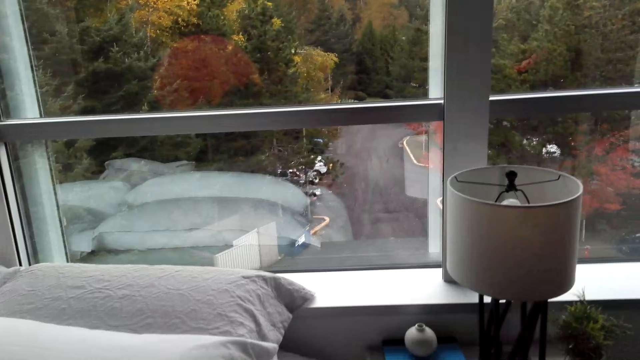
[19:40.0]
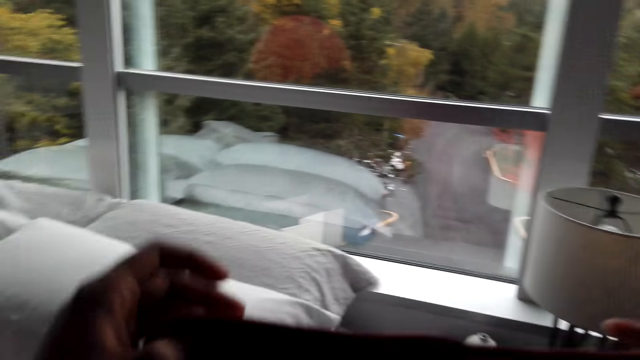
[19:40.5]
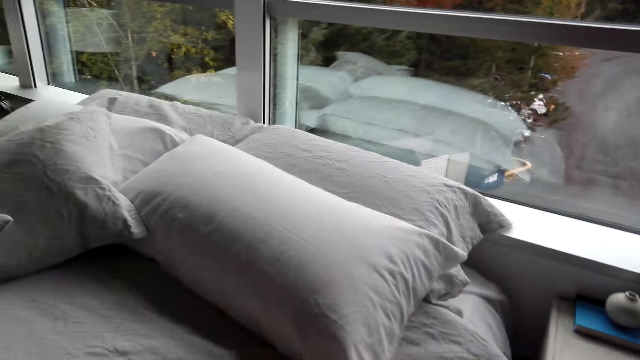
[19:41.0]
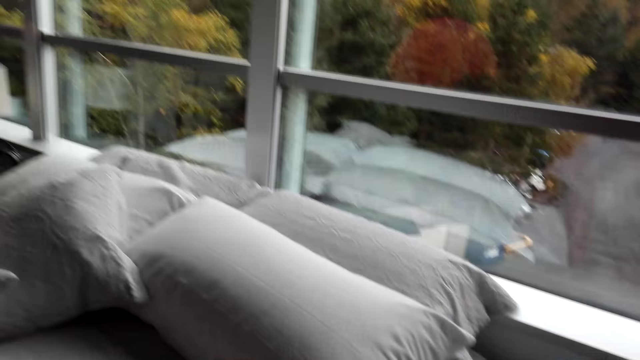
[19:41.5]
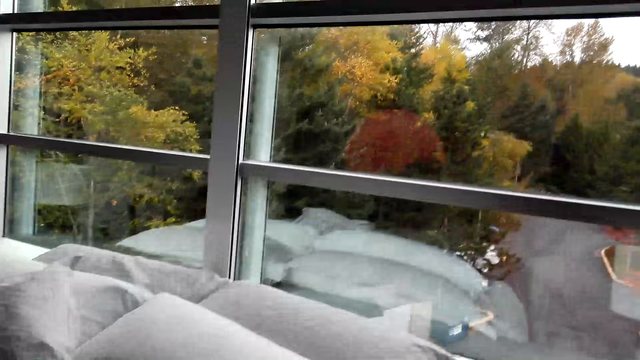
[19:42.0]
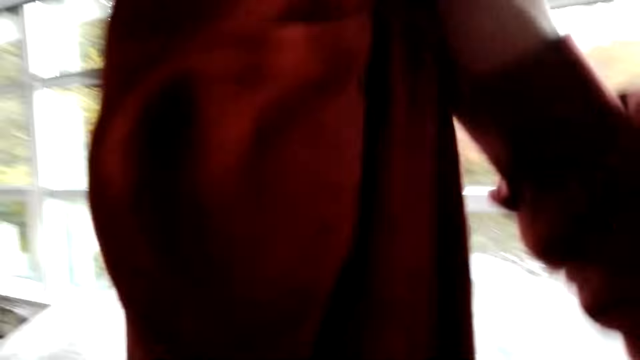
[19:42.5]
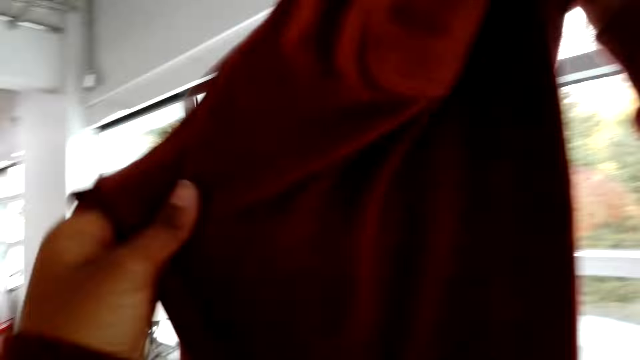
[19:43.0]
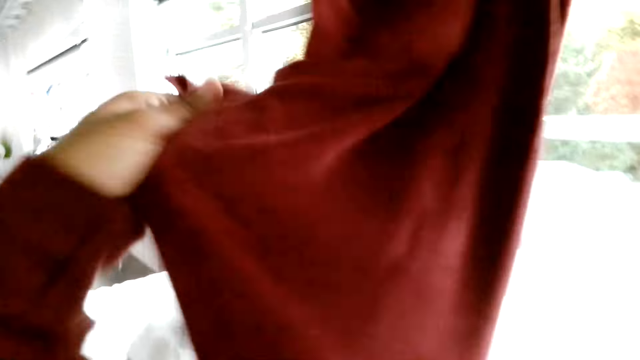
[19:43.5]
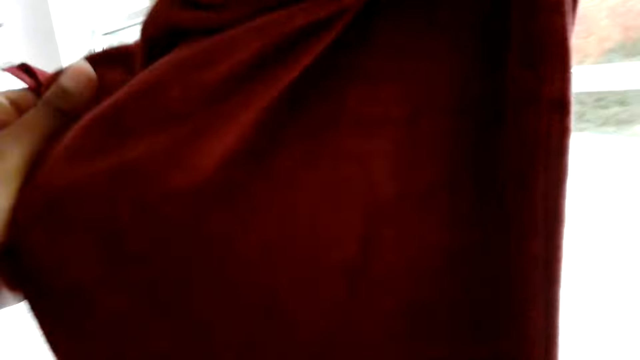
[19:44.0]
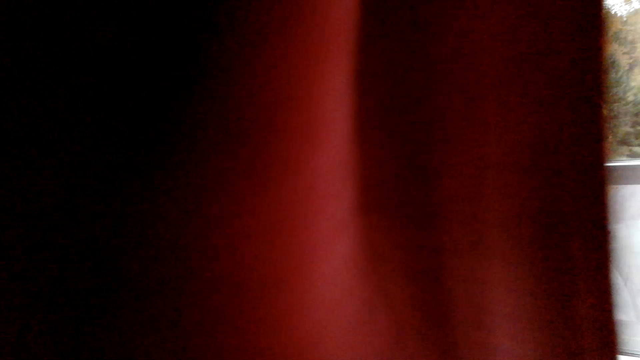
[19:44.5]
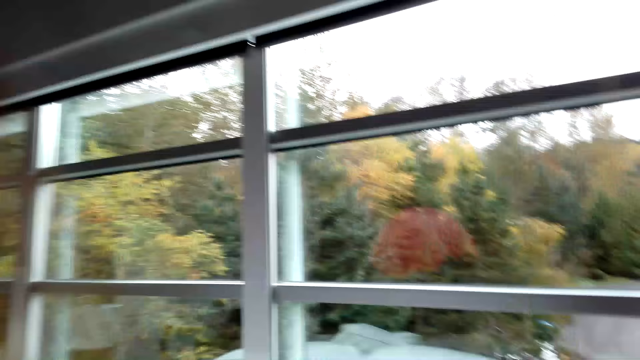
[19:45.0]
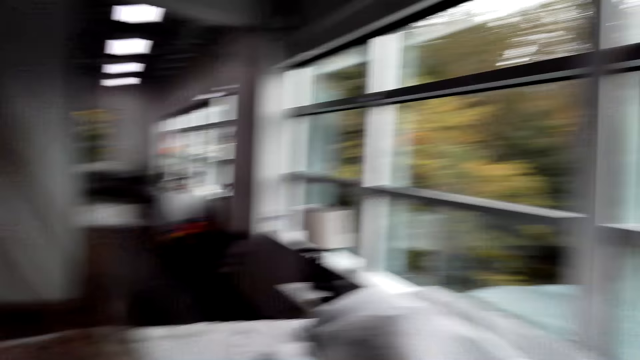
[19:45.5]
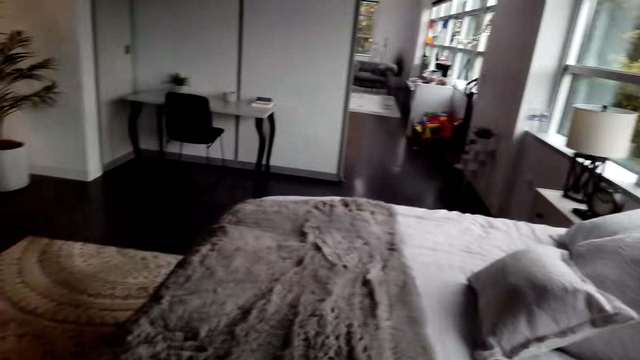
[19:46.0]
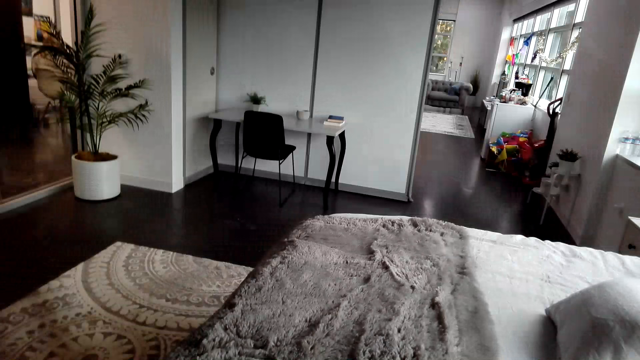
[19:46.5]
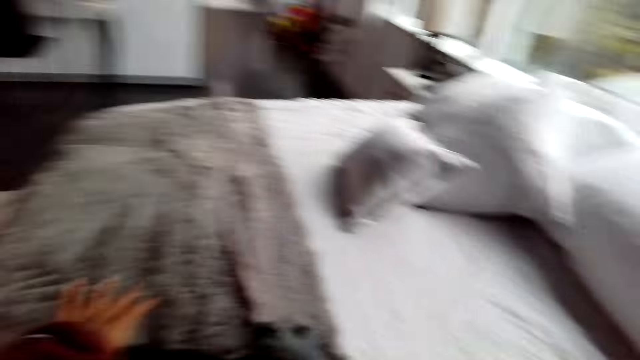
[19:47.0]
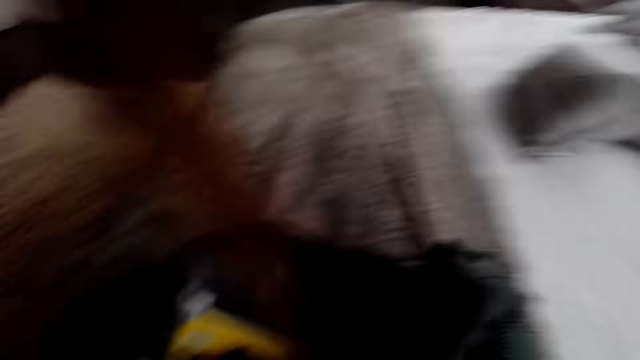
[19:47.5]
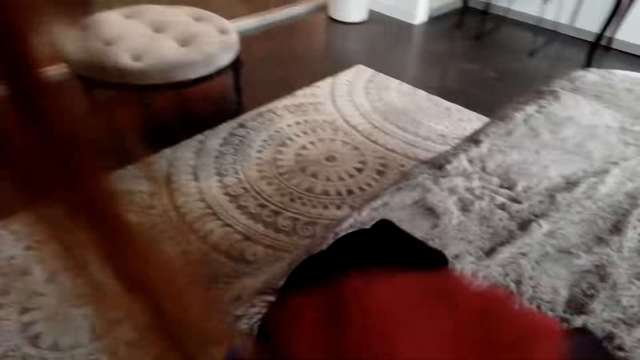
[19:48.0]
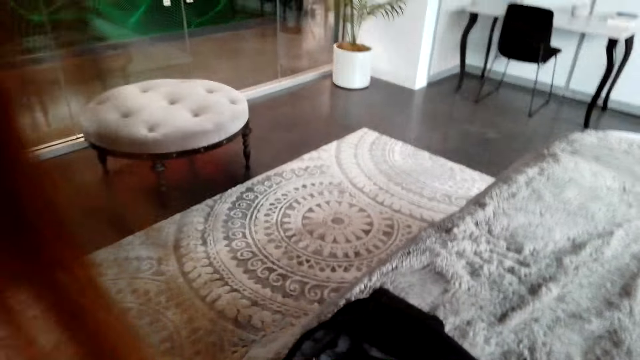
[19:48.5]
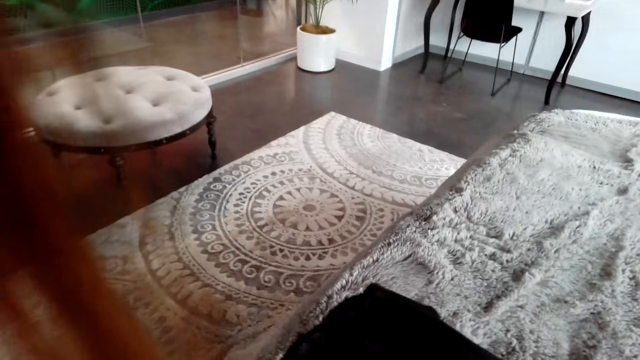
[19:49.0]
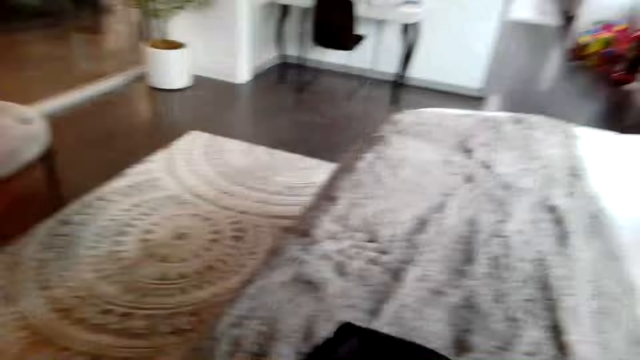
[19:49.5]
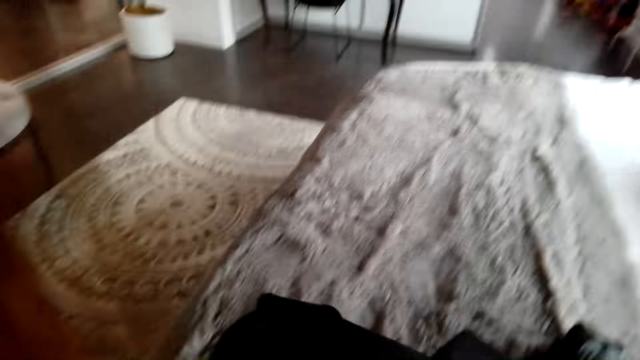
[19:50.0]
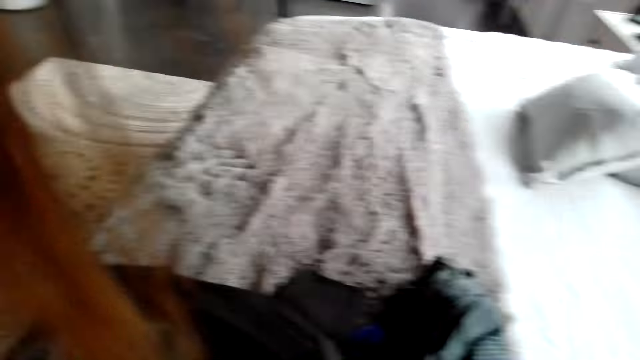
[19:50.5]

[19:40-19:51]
The camera wearer folds the cloth. They lift the cloth. They put the cloth in a bag.

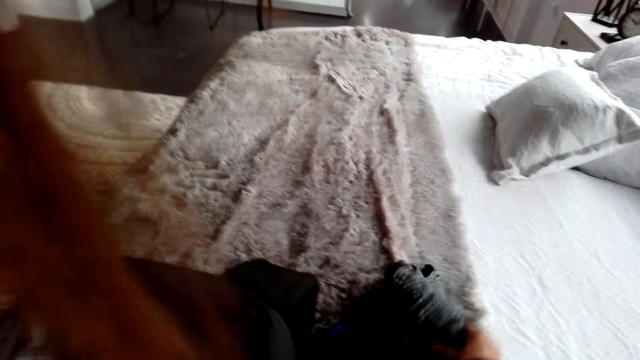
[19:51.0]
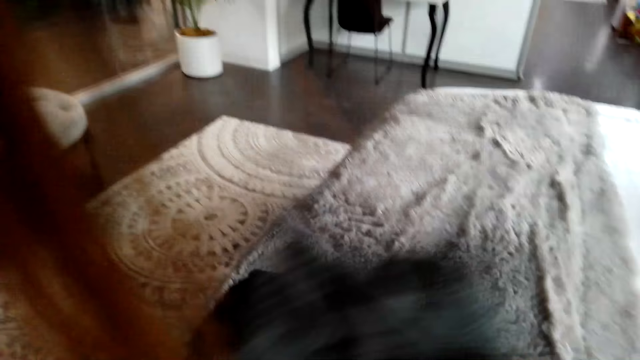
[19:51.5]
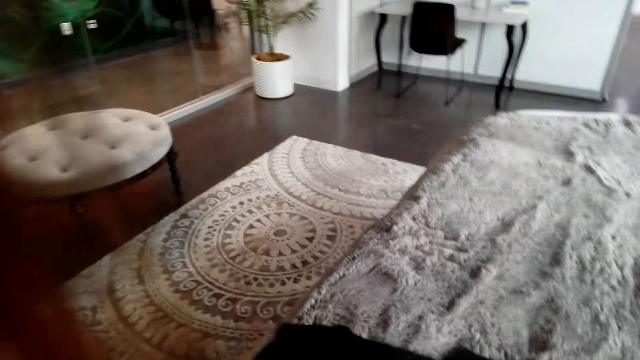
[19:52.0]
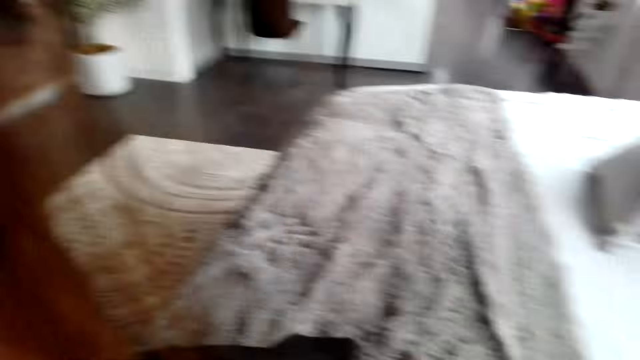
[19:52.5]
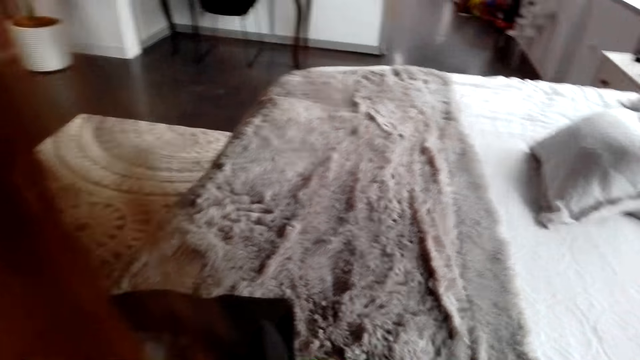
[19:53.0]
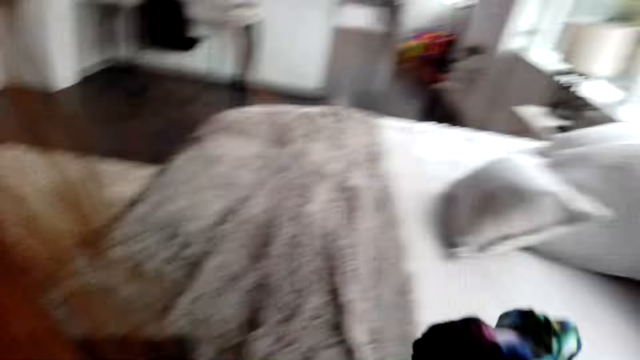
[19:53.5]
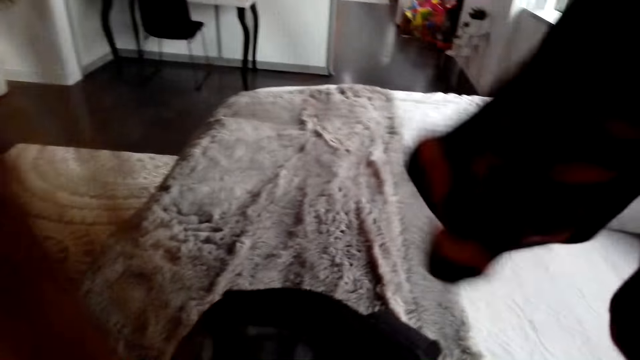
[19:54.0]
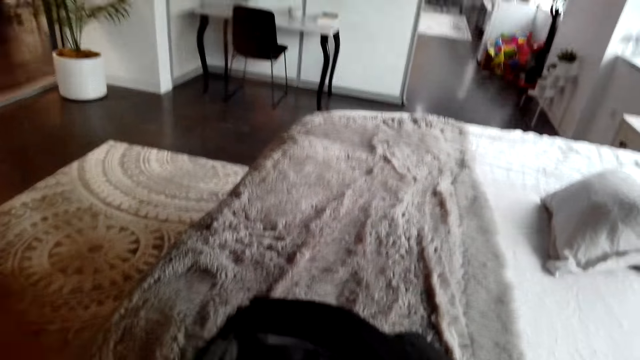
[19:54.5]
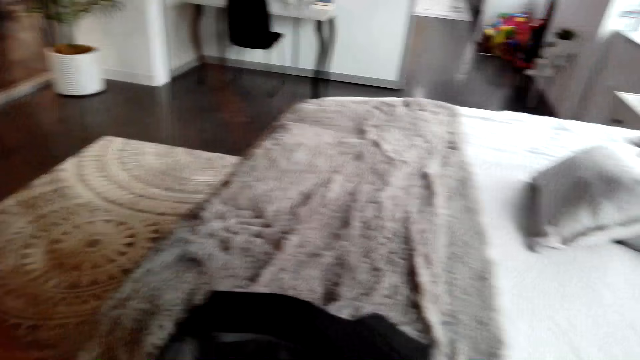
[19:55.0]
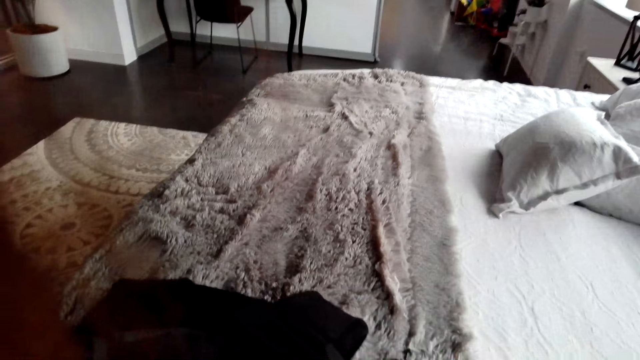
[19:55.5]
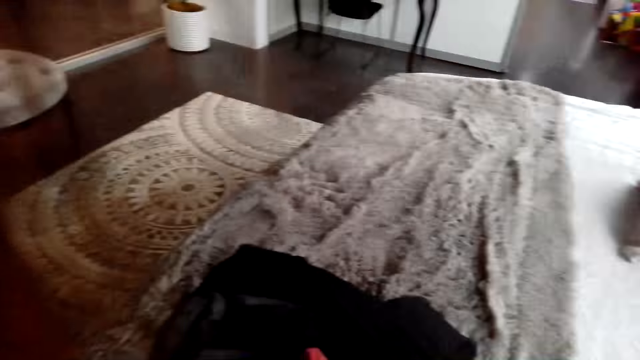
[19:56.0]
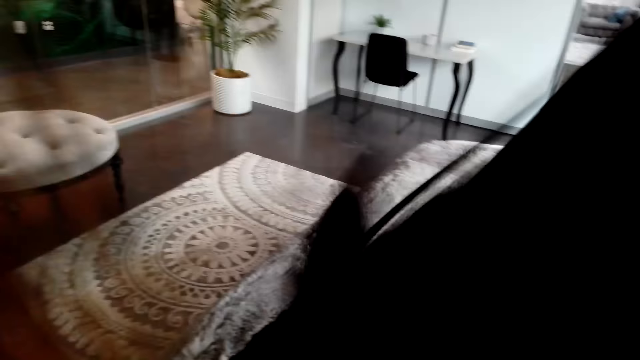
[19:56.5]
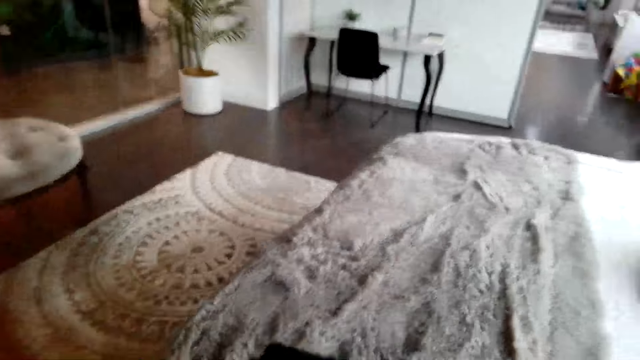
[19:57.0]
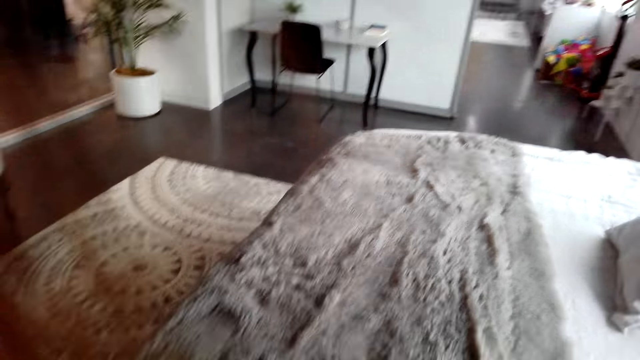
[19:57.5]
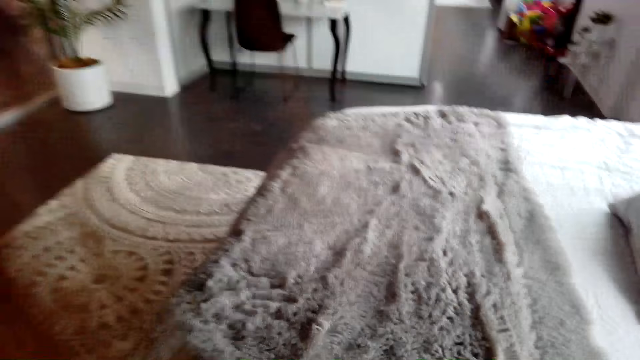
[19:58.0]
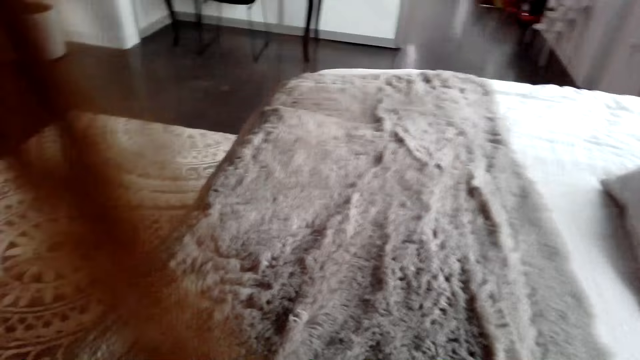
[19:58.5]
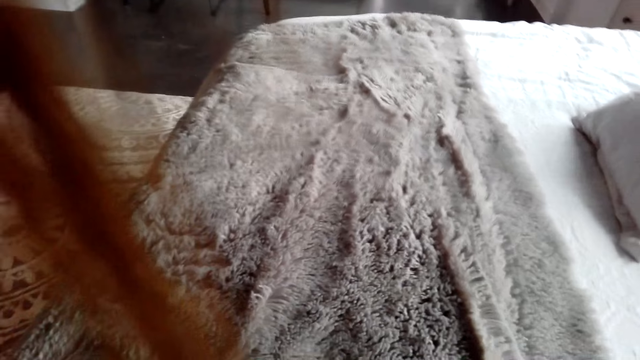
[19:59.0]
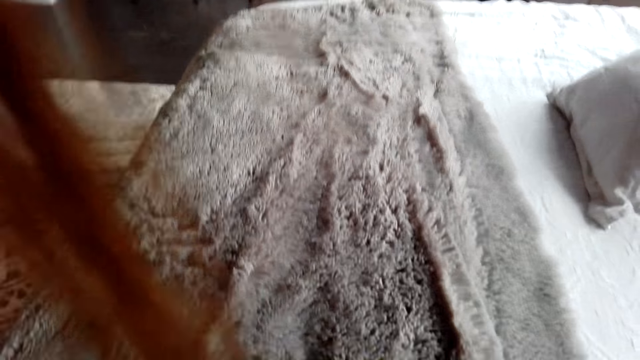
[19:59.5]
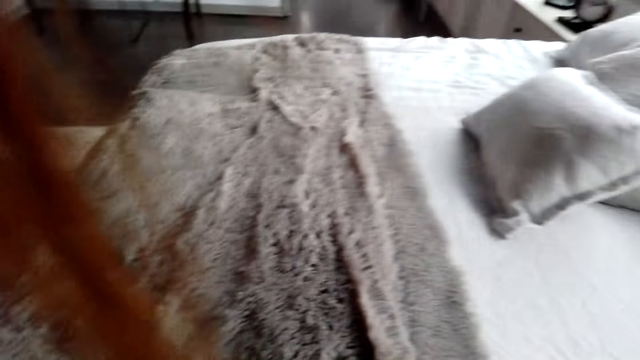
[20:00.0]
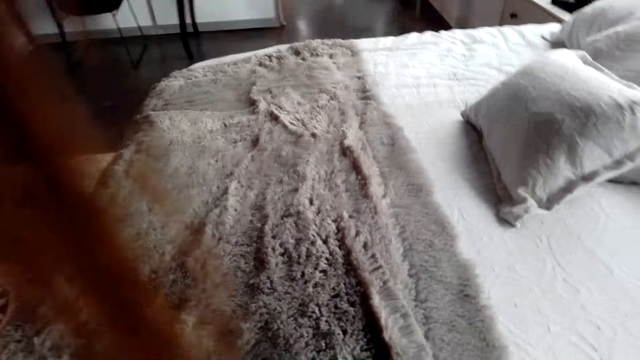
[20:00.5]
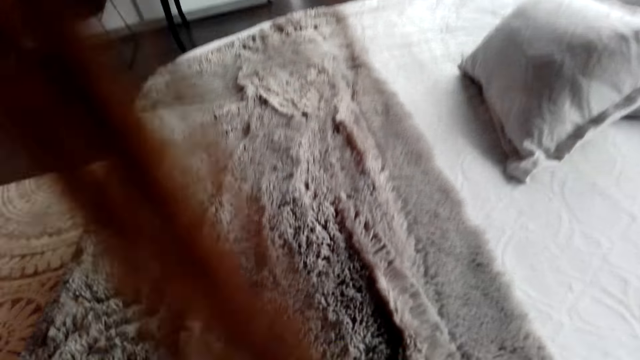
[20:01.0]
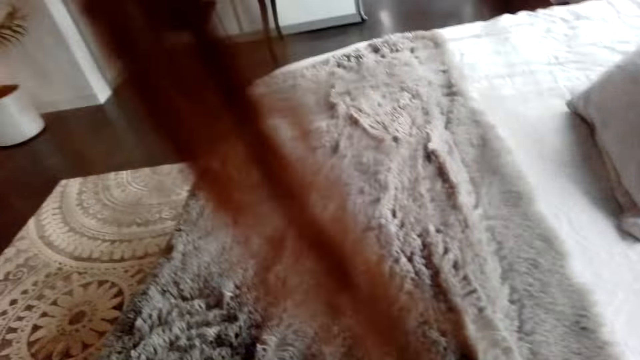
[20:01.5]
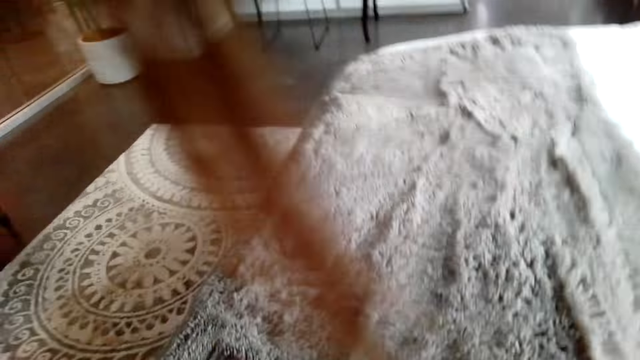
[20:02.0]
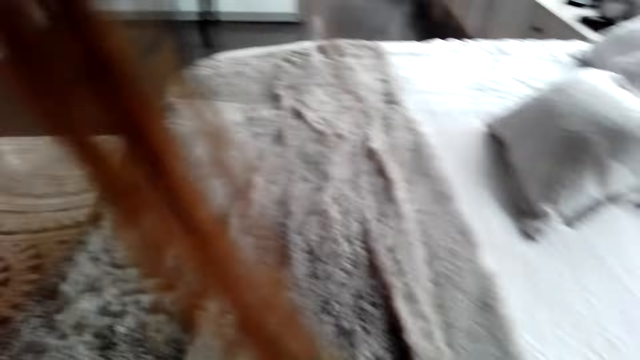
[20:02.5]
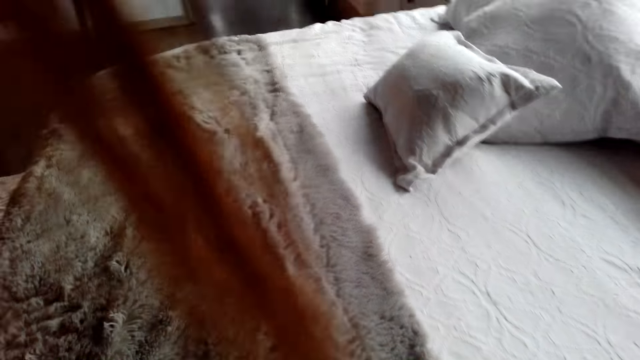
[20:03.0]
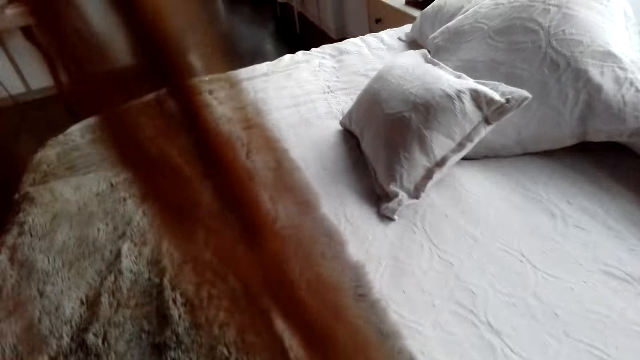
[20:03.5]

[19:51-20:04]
The camera wearer picks up a cloth. They put the cloth in a bag. They pick up a cloth and put the cloth in the bag.
